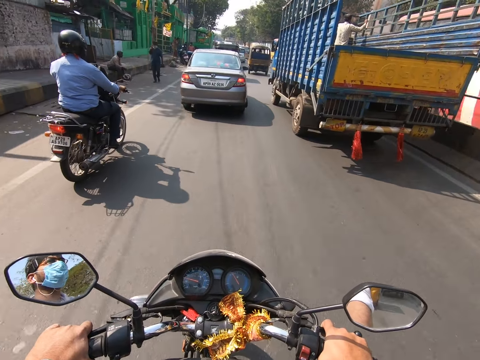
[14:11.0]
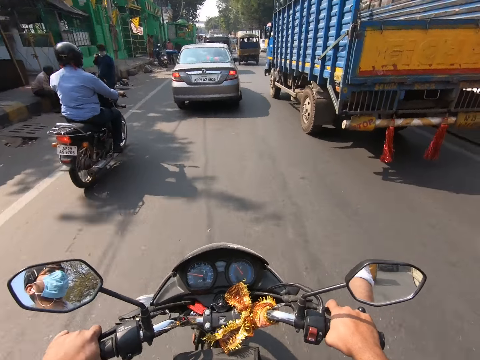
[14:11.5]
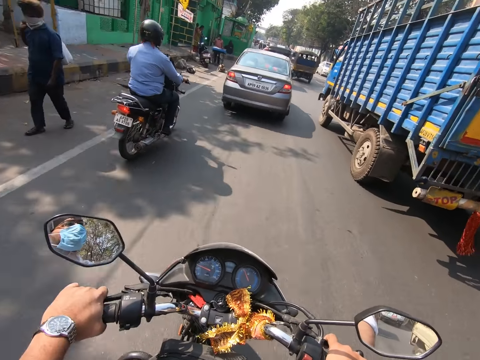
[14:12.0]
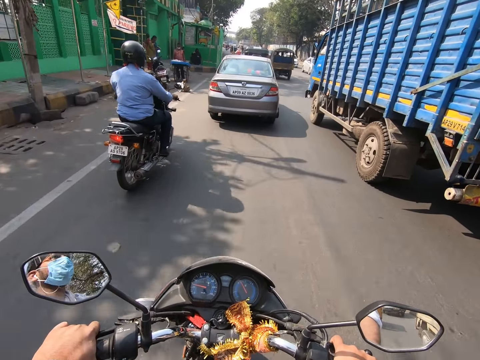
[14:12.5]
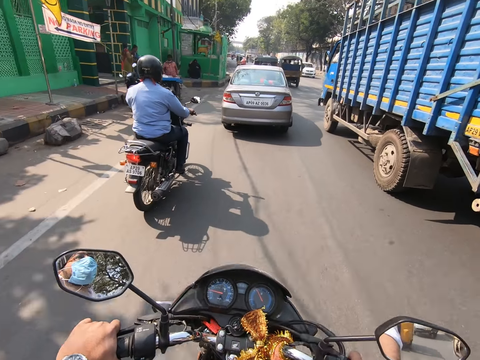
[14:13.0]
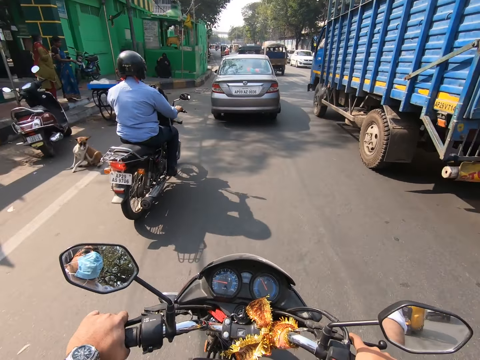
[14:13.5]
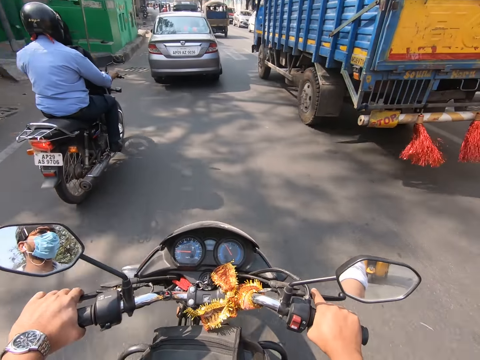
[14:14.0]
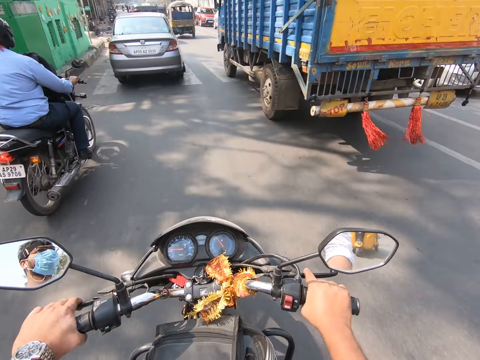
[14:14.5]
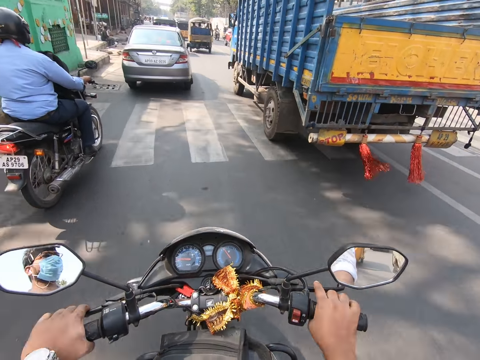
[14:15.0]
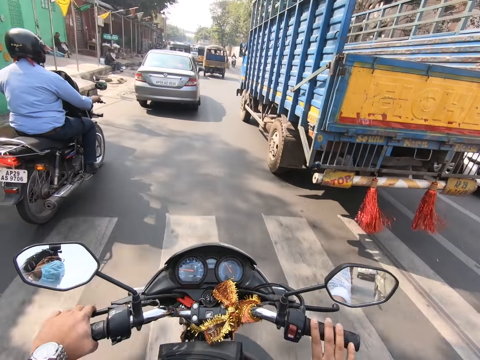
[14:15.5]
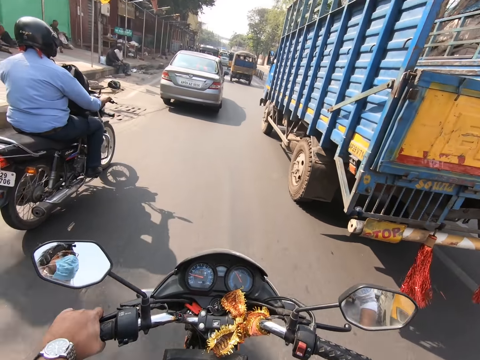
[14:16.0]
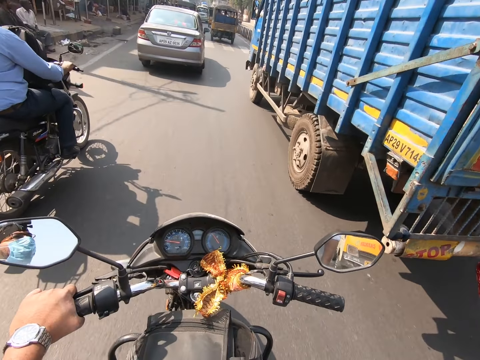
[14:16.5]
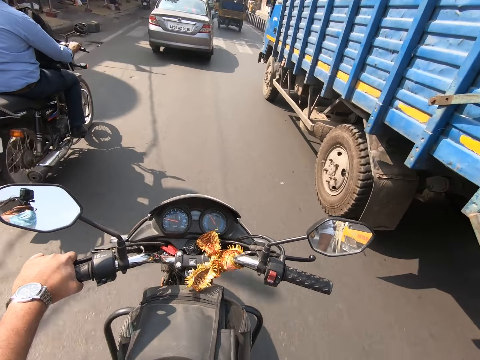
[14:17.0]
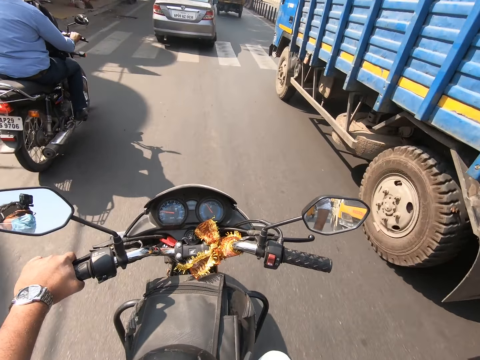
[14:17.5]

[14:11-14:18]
The camera wearer takes his right hand off the right handle of the motorcycle.

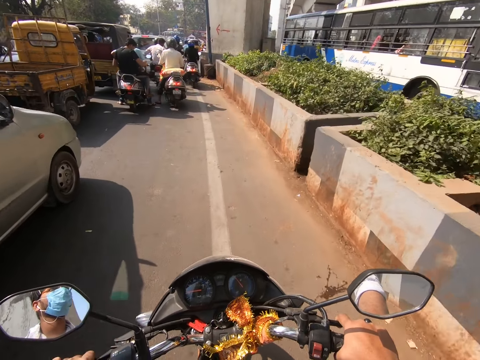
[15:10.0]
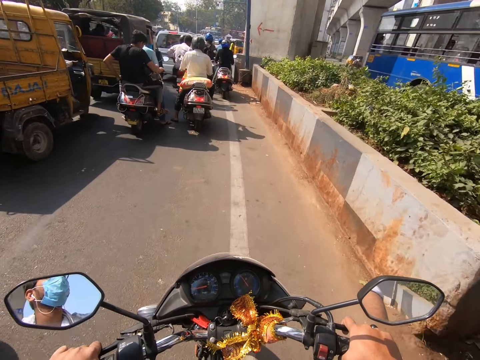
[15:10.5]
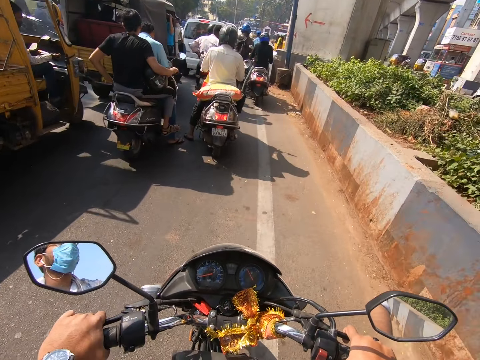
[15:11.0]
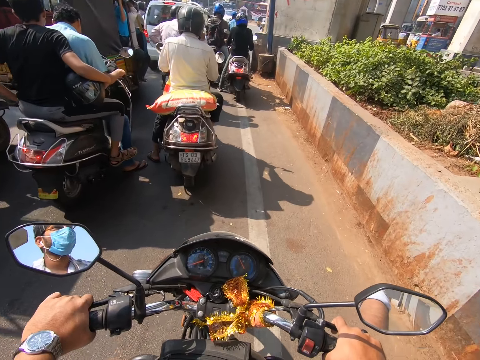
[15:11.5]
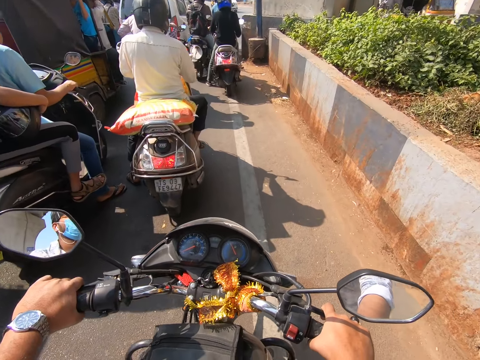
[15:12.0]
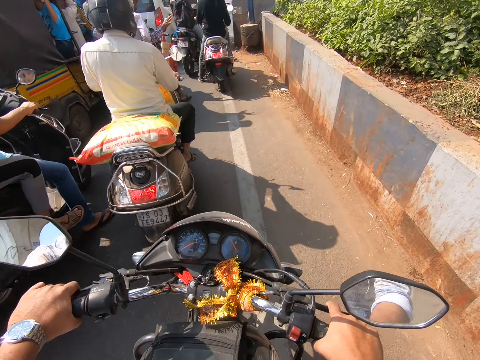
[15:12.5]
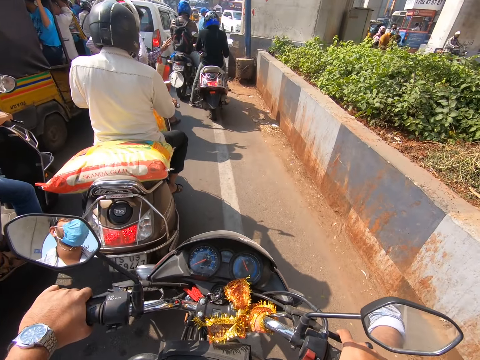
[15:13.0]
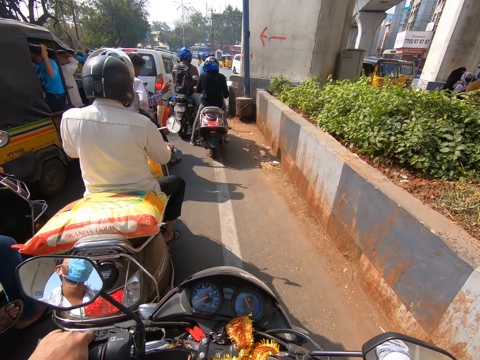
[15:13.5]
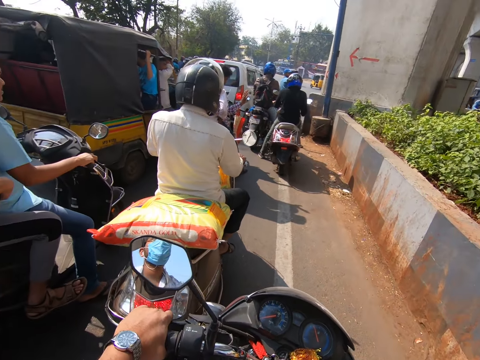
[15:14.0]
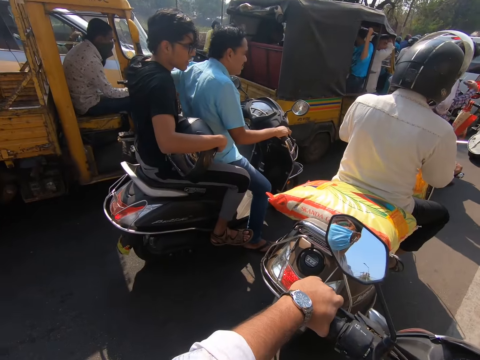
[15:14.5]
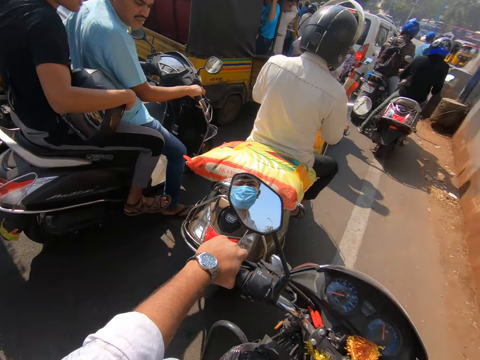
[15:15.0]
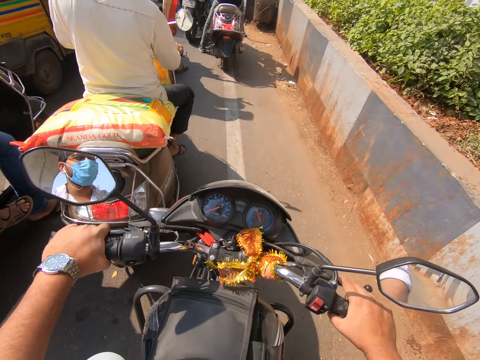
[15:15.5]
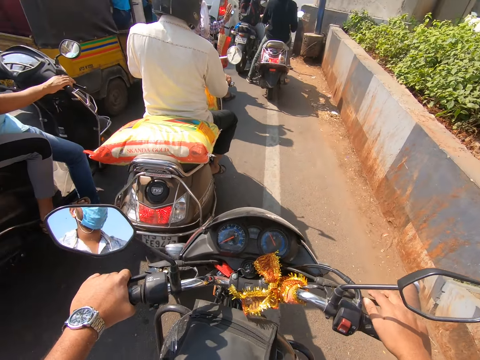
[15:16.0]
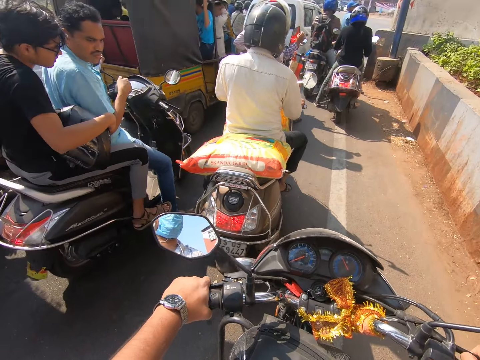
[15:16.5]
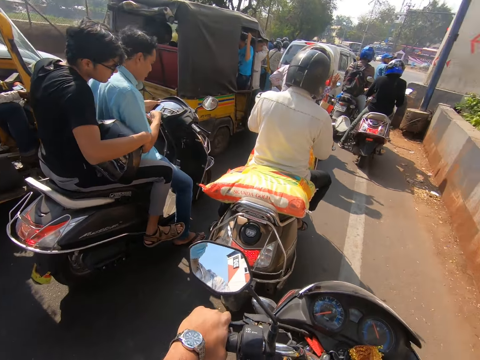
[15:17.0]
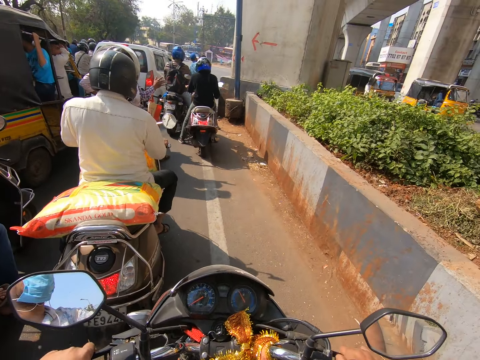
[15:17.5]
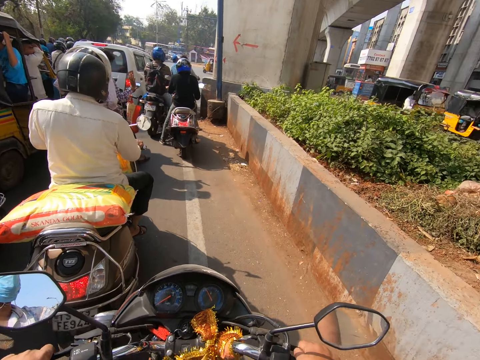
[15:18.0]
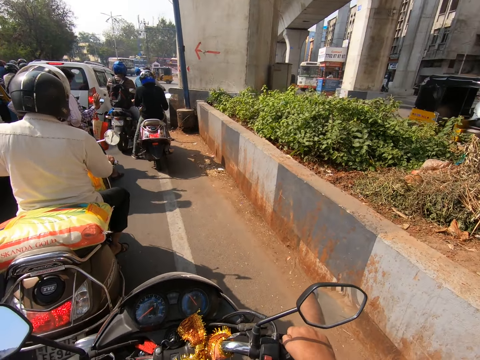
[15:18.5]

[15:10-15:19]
The camera wearer stops the motorcycle for a while on the road. They converse with a man.

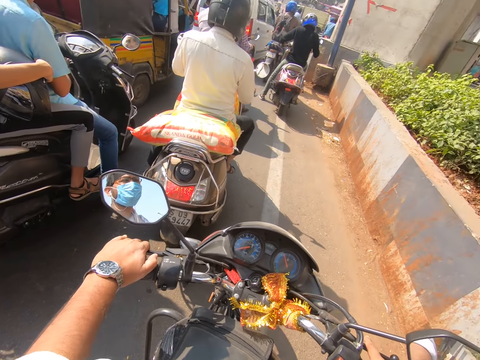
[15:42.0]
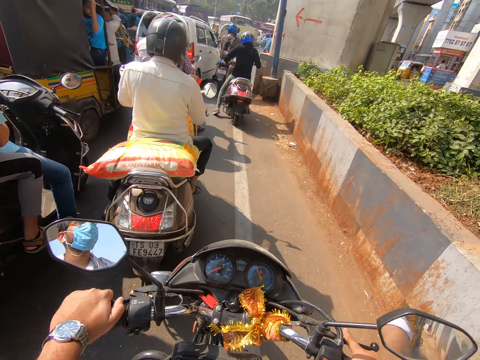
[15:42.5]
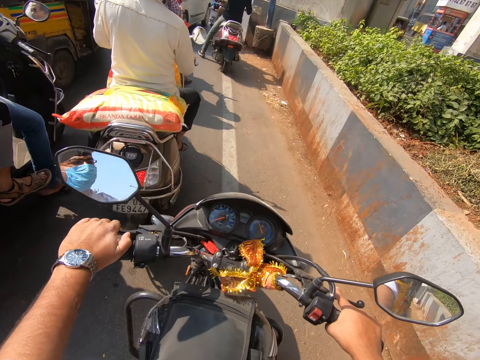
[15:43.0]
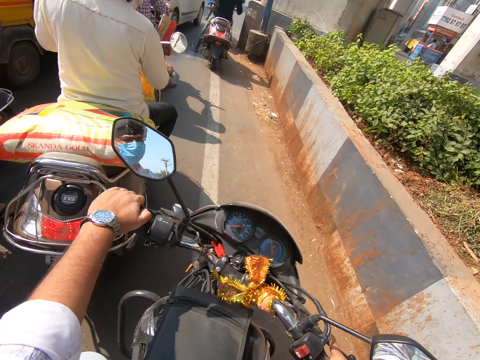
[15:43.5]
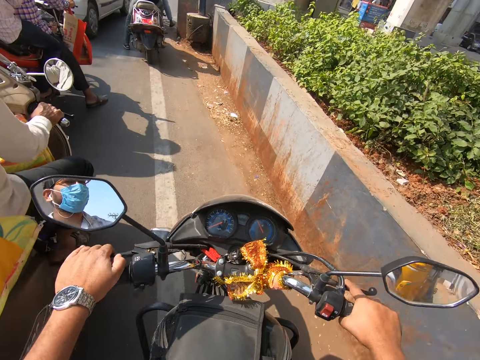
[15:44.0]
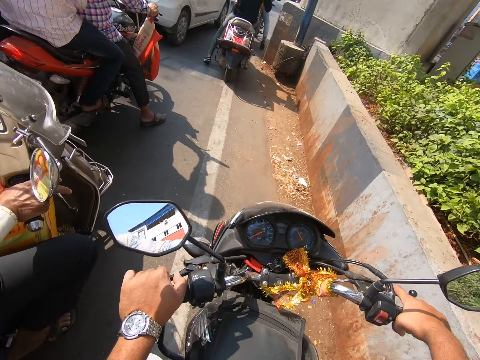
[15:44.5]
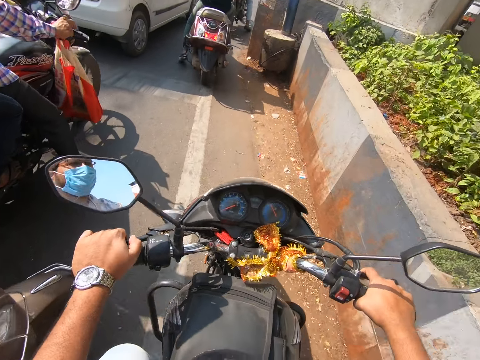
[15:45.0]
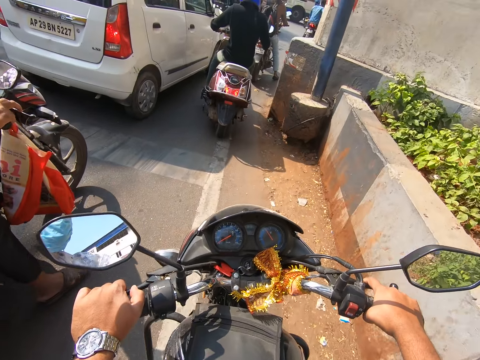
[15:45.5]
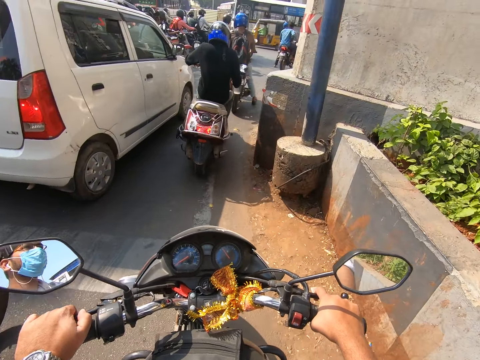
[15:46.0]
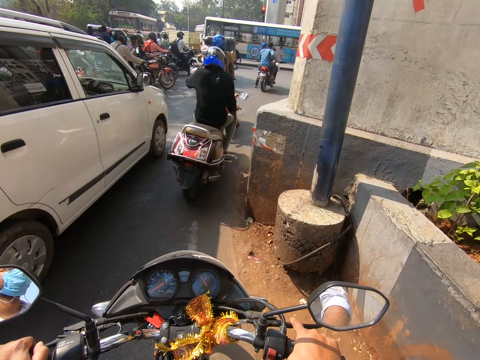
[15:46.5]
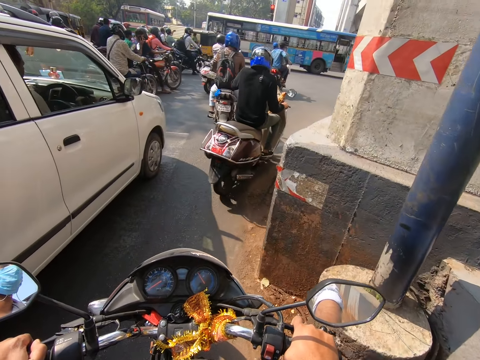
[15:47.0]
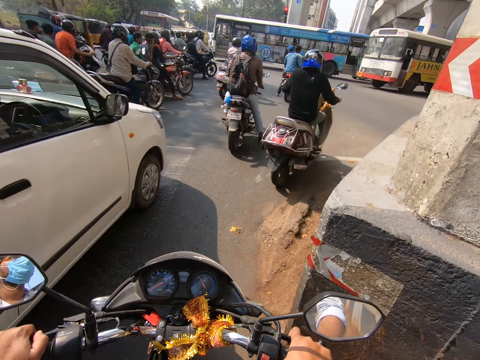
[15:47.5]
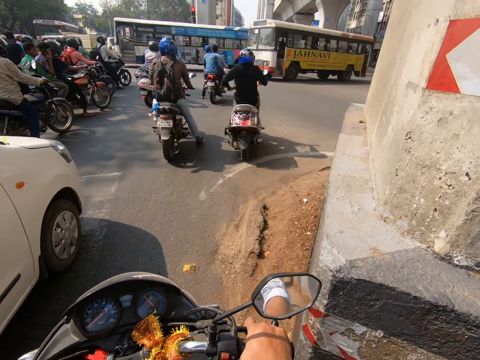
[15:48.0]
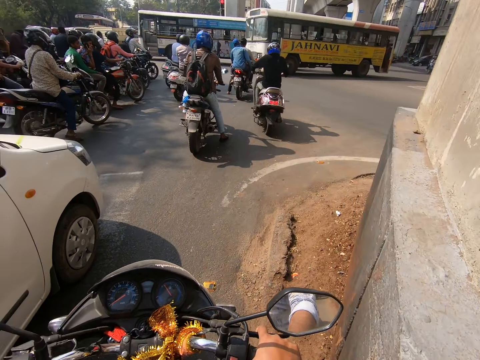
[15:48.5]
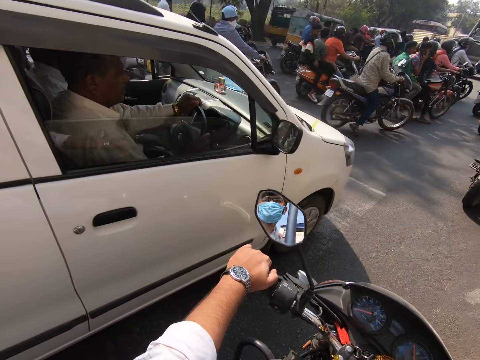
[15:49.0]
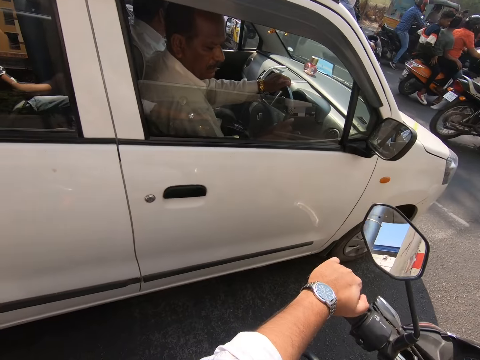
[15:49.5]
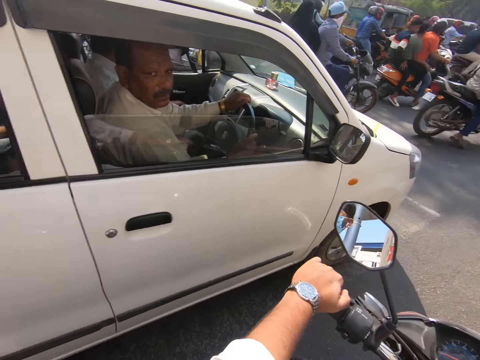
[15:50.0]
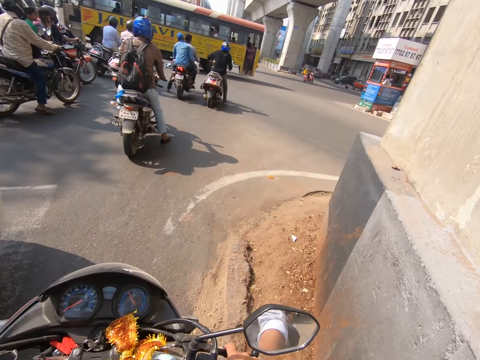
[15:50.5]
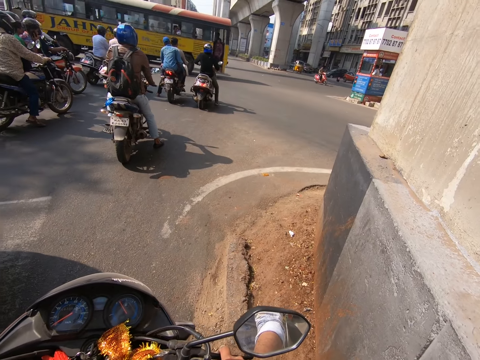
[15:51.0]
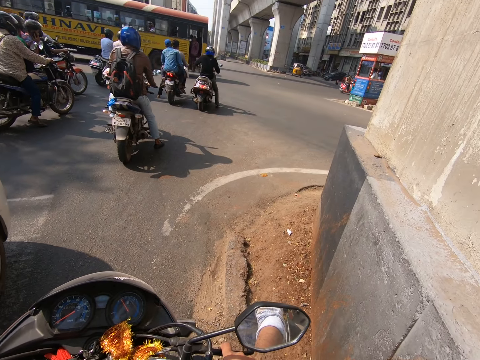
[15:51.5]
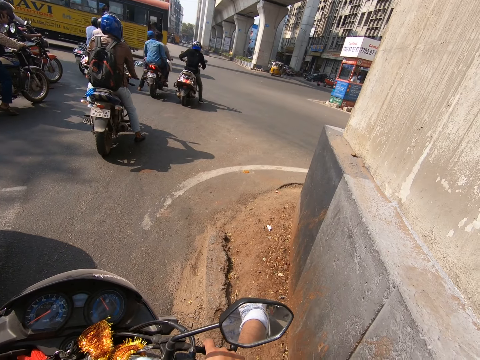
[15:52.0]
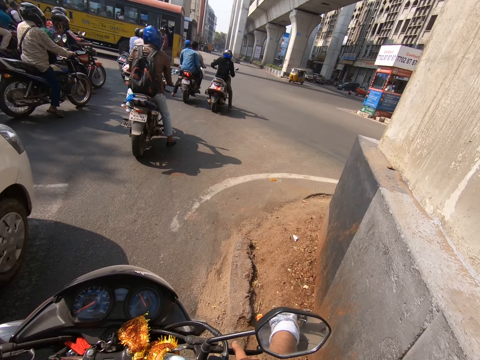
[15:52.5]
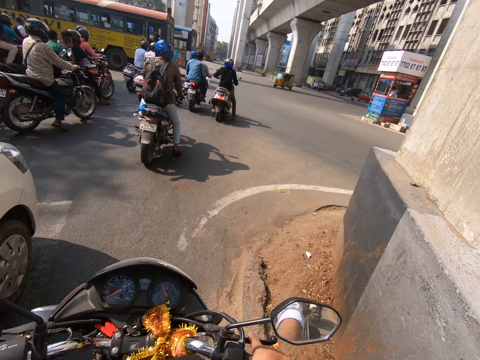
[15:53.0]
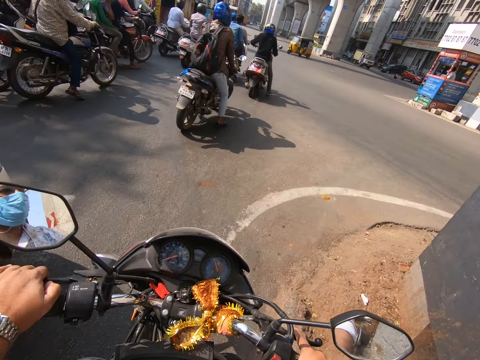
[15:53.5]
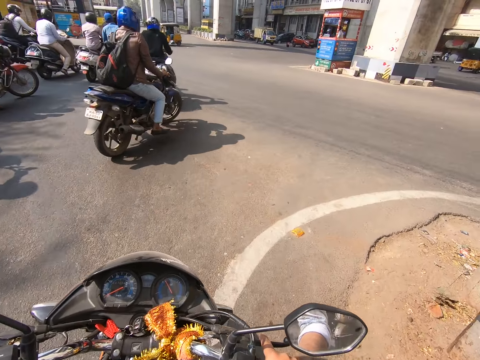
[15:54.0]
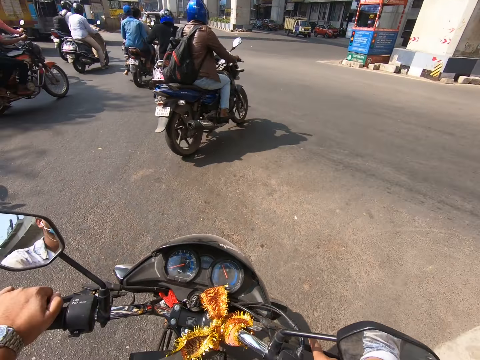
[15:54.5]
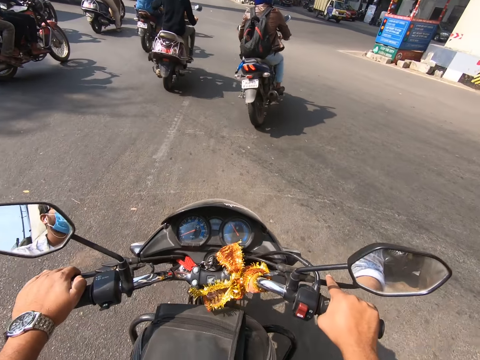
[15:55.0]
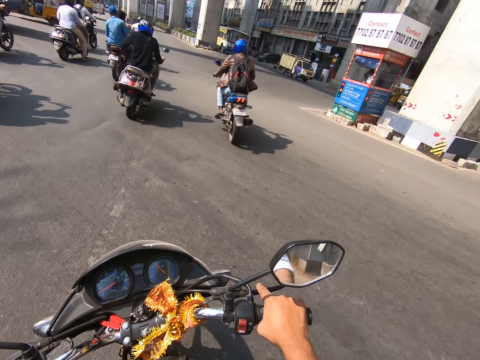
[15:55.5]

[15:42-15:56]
The camera wearer drives past two motorcycles. They stop the motorcycle for a while on the road. They drive the motorcycle down the road.
